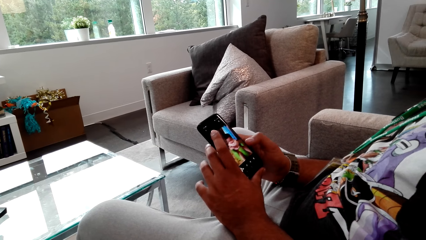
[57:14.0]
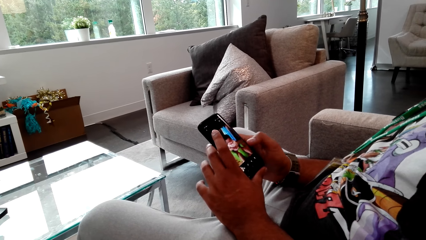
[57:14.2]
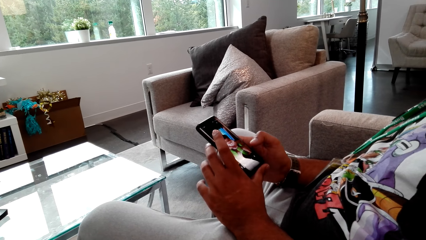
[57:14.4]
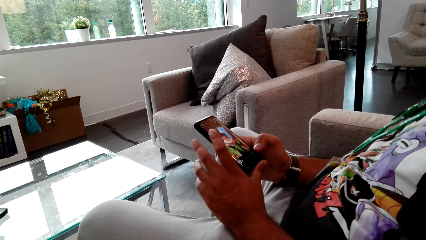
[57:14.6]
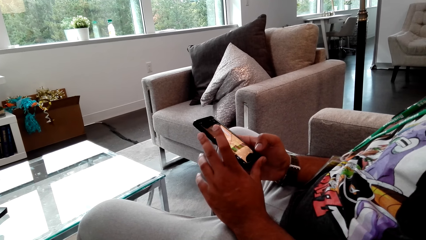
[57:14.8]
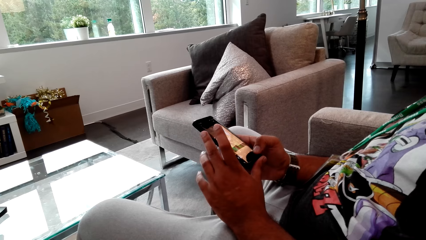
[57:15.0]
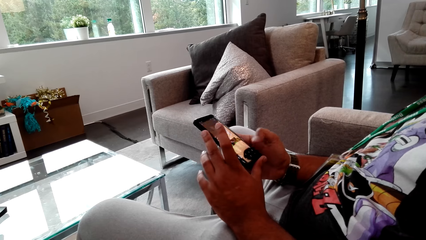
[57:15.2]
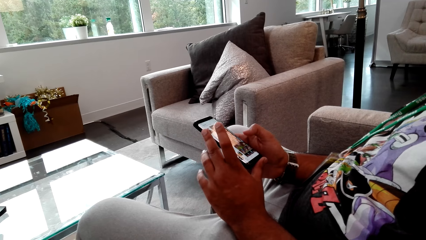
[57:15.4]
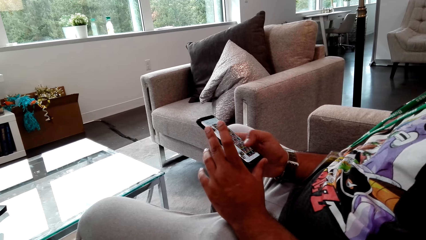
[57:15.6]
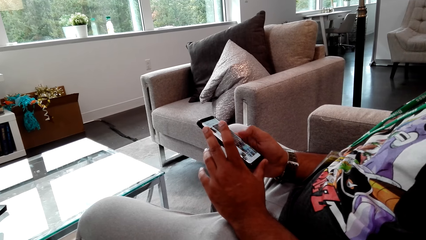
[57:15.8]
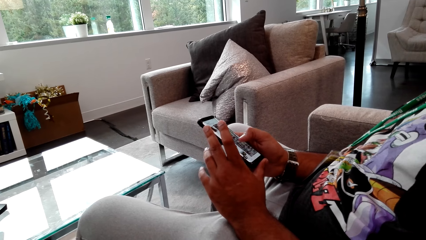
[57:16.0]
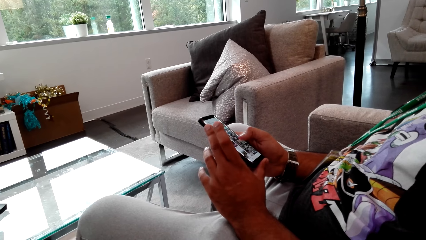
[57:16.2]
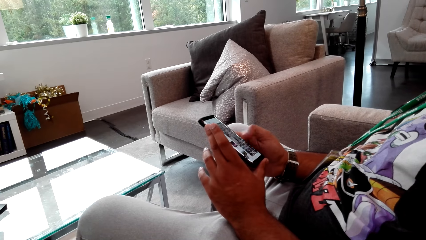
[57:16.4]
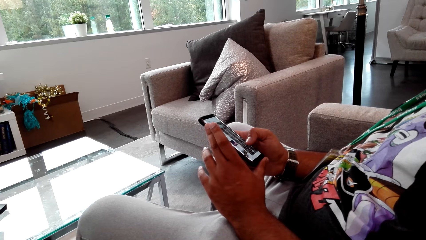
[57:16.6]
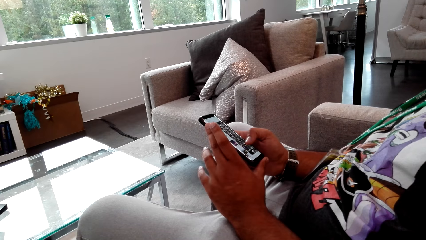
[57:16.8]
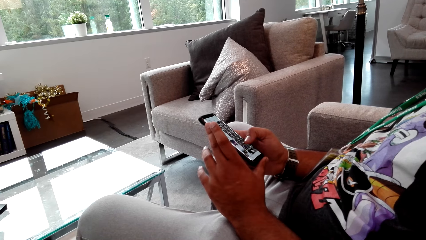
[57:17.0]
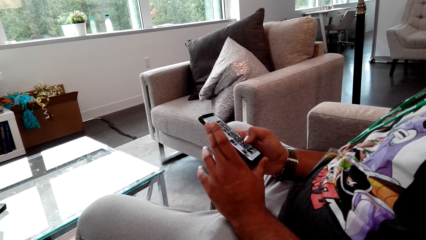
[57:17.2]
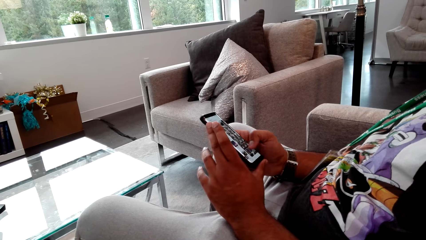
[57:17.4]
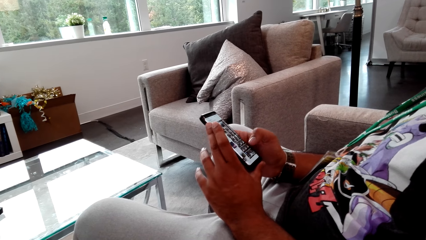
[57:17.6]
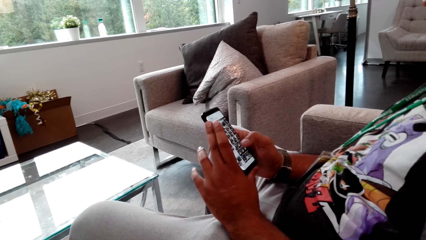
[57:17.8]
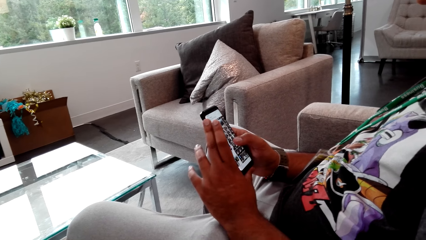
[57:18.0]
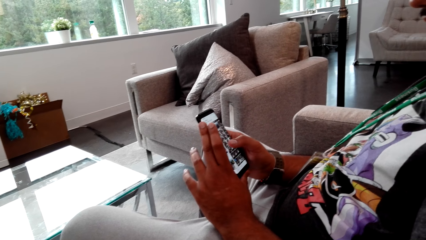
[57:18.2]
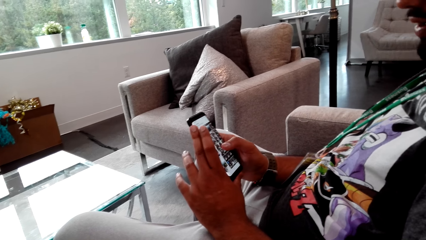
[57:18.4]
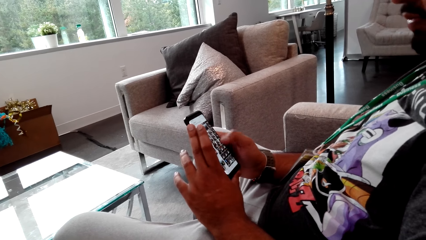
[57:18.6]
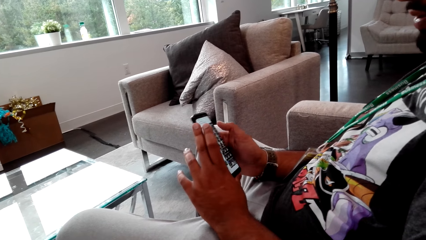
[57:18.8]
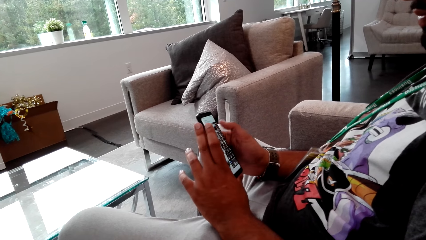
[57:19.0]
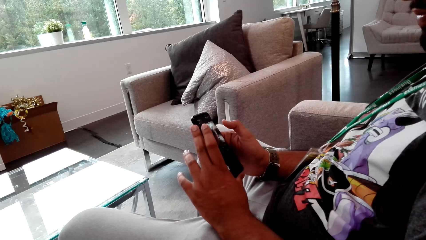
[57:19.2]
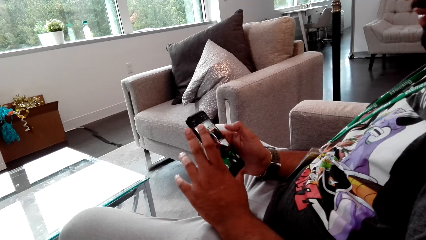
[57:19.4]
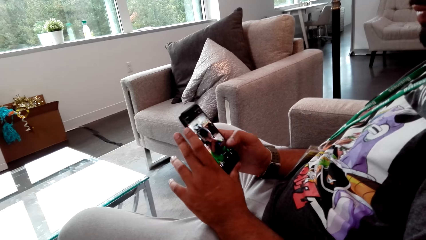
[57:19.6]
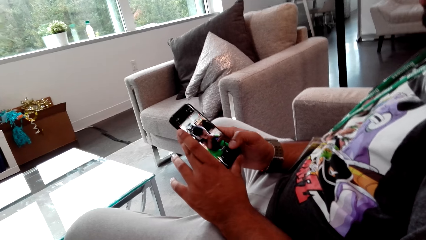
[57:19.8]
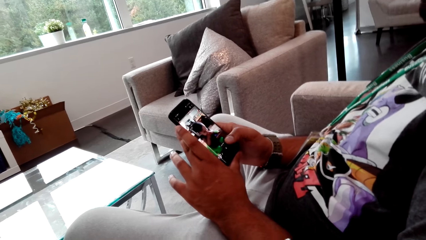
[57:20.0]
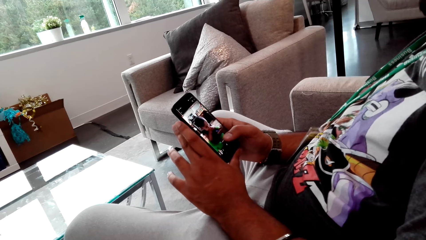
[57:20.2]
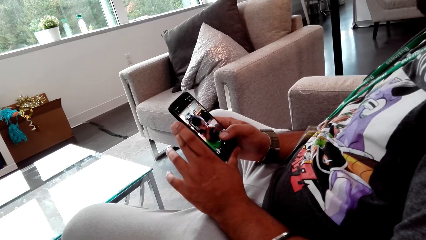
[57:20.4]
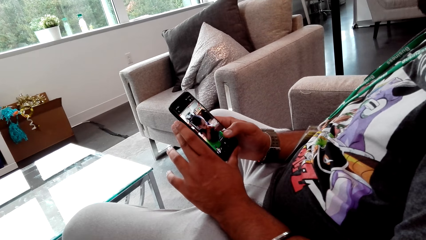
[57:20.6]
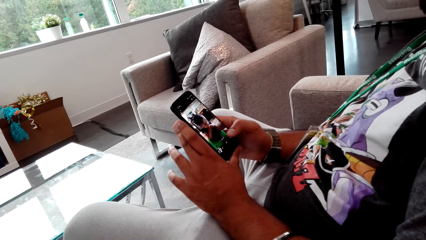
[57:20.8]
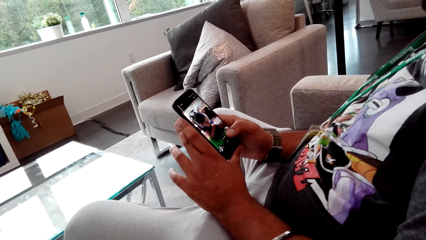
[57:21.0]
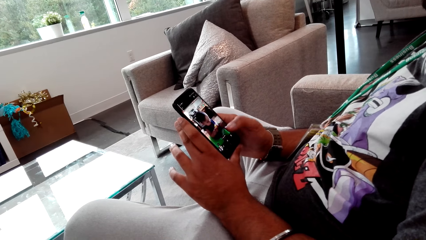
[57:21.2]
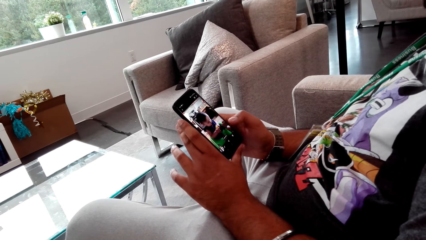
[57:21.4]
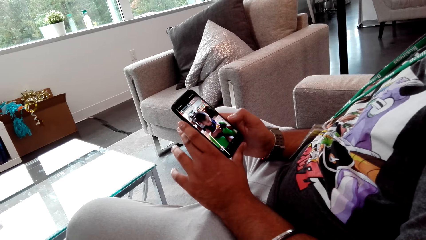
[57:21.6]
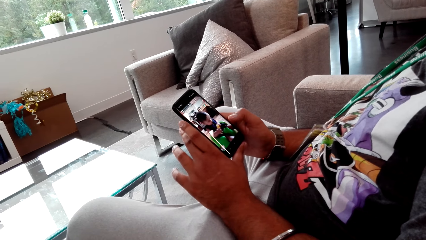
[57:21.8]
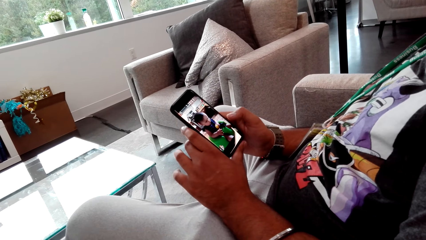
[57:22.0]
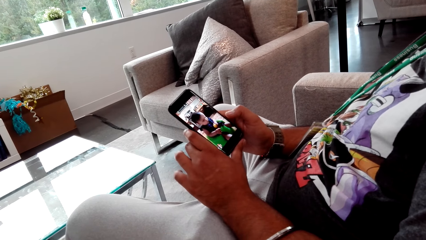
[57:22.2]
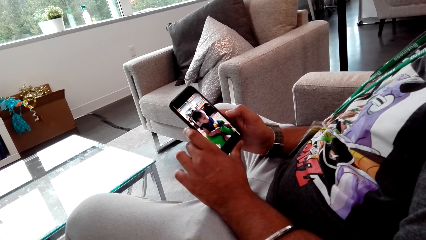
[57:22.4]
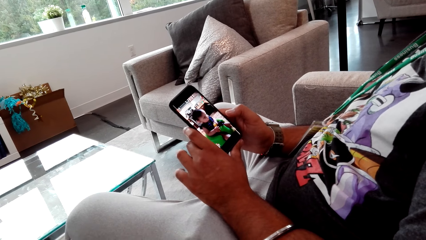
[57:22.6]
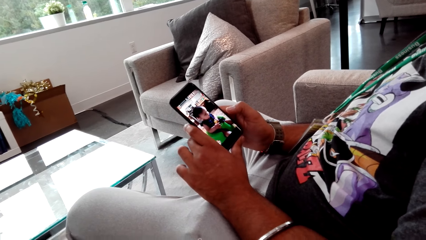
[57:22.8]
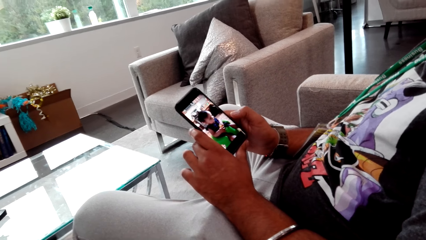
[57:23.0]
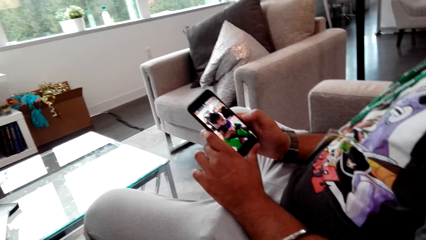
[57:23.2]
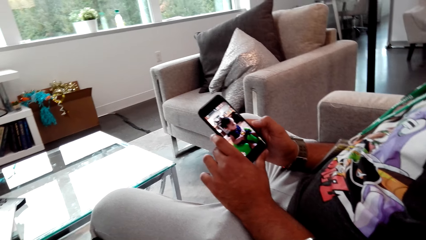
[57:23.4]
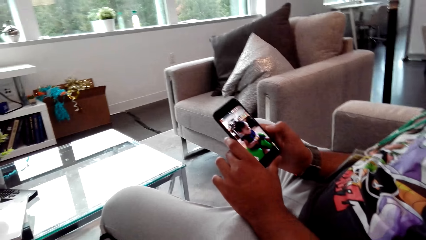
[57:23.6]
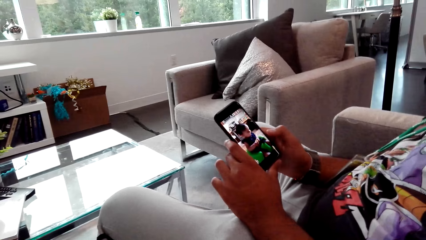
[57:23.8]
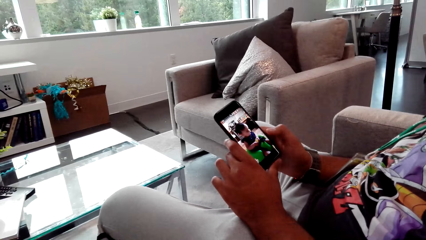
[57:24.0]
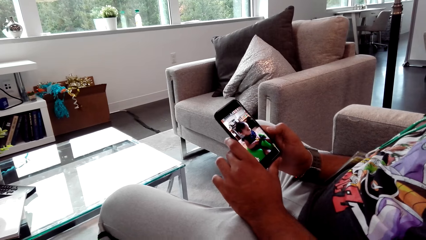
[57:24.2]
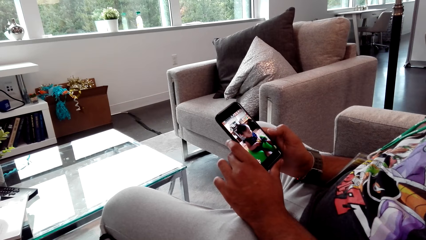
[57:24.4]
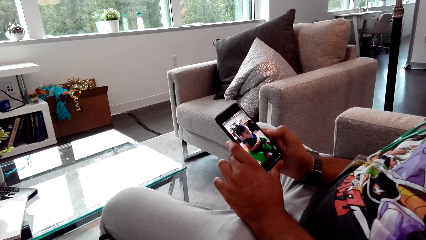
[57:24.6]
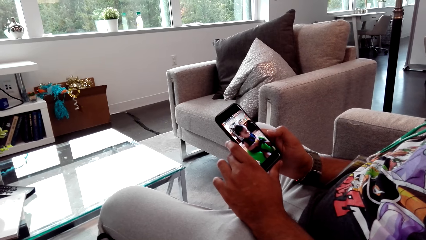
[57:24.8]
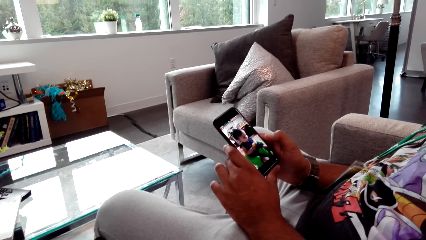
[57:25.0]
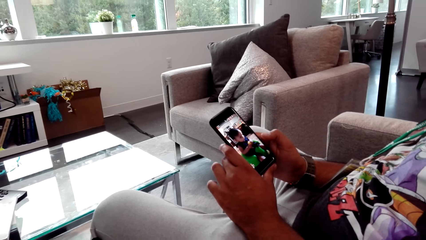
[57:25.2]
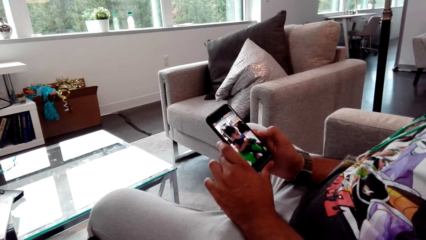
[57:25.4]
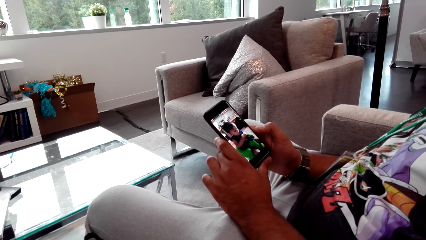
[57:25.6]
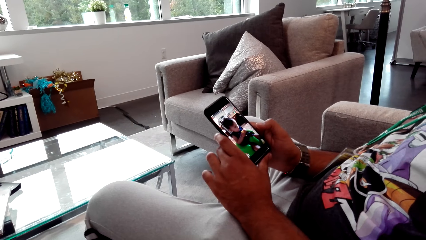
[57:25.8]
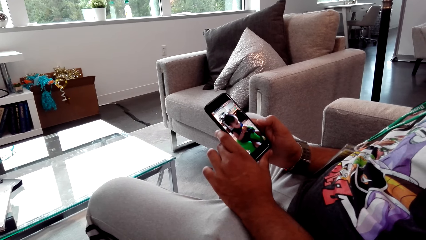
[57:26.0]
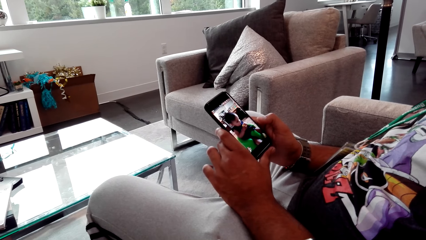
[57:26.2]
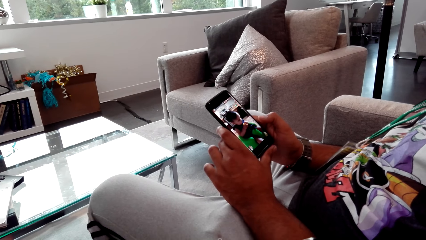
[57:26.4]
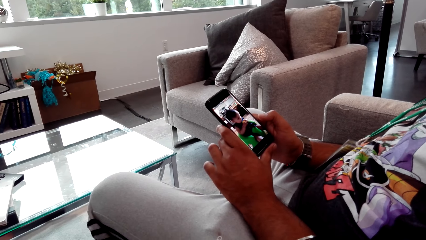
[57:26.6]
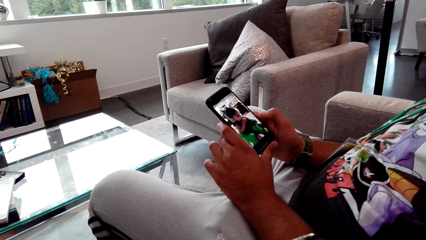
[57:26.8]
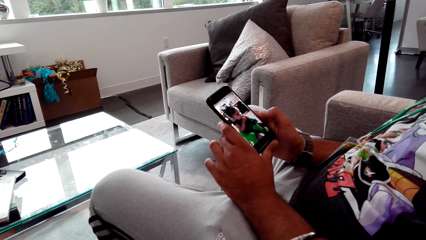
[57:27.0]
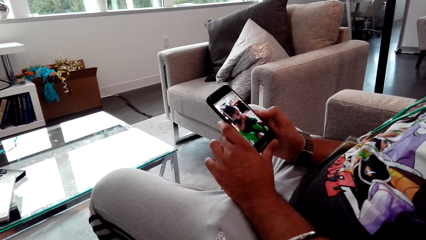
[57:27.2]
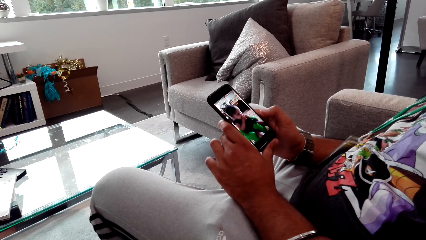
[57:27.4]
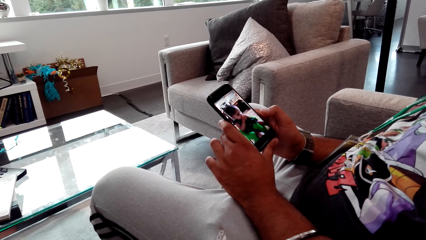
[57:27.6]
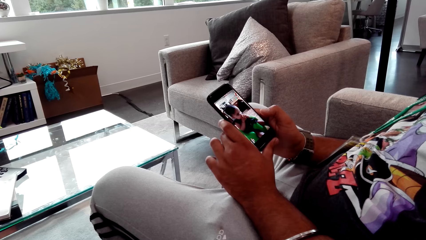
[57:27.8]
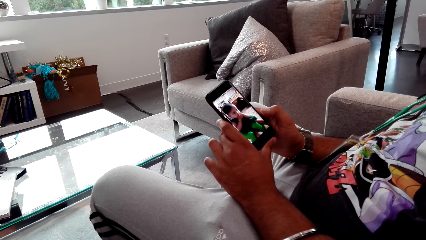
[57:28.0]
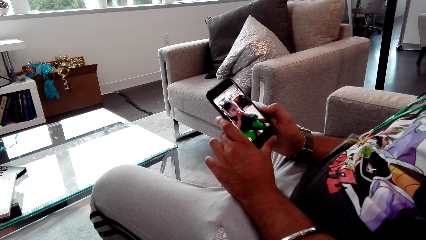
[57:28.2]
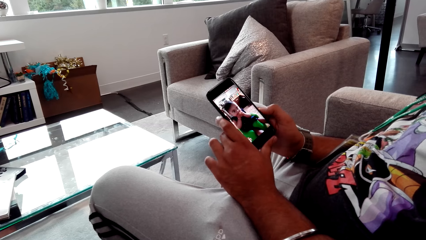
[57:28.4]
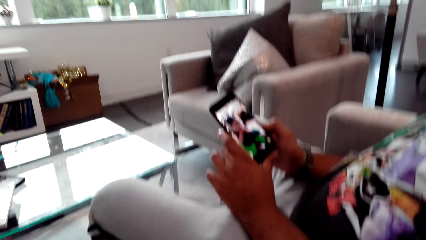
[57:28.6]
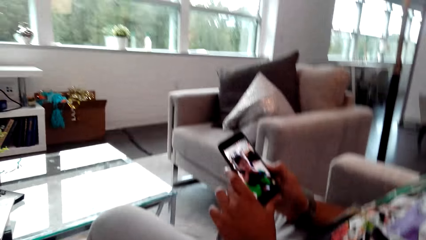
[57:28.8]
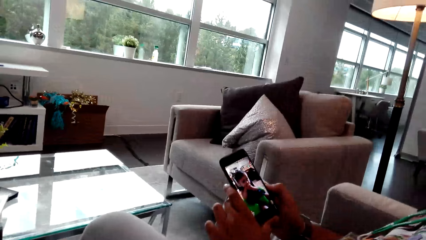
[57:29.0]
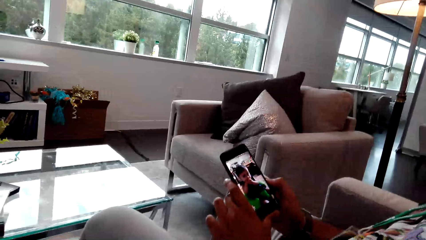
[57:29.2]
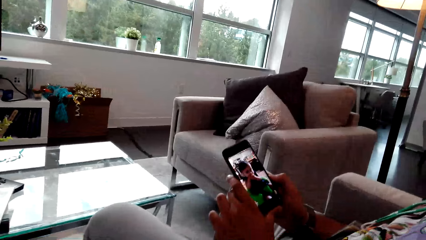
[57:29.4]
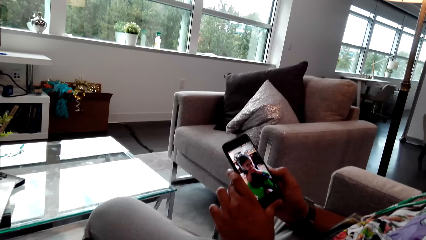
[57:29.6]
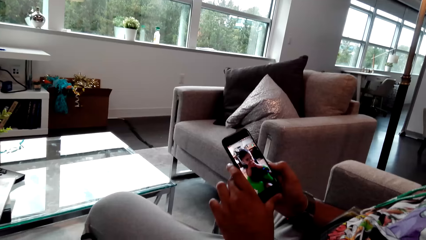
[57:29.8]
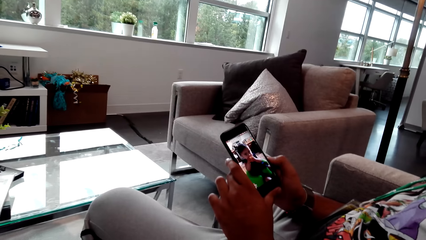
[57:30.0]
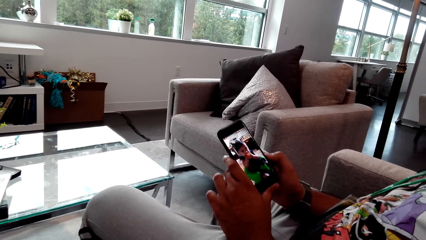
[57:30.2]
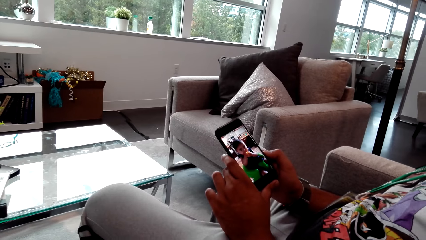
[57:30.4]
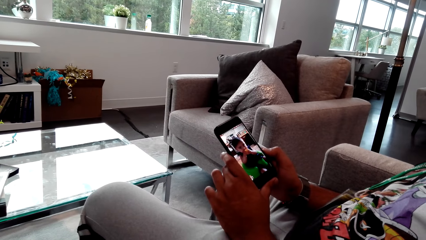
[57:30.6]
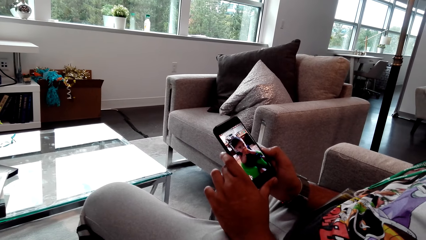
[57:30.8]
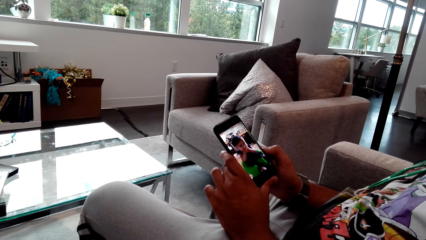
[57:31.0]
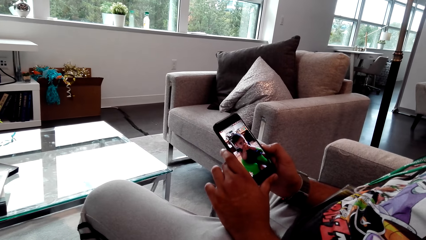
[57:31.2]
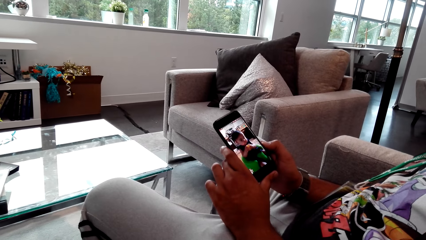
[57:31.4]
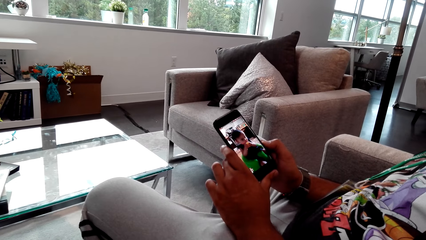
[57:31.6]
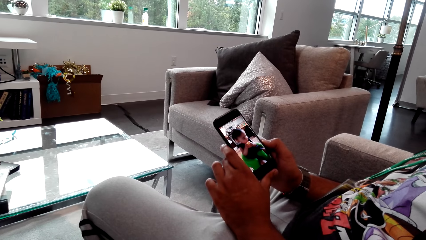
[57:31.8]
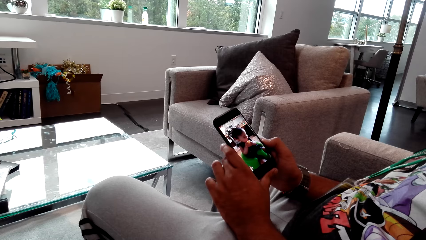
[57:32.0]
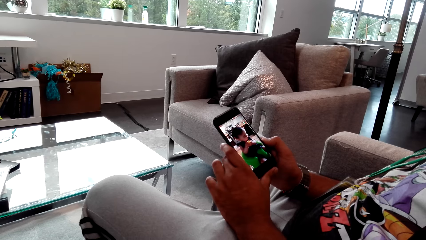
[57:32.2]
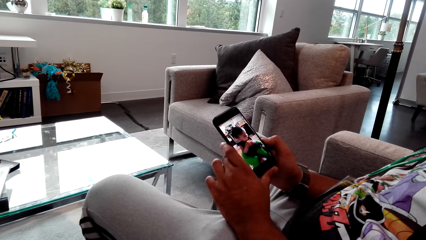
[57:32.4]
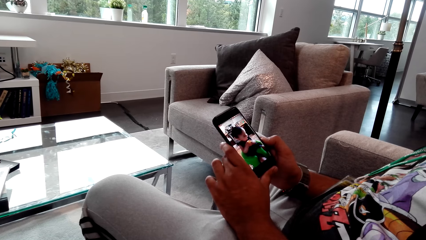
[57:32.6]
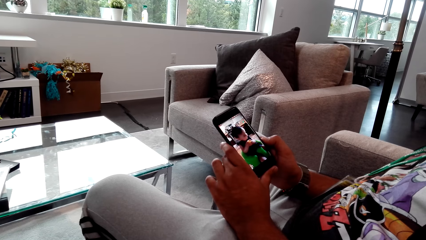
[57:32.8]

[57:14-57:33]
A man taps the phone with his right hand. The man scrolls the photos in the phone and taps at the video in the phone. The man talks to the camera wearer. The man watches a video of a baby in the phone with the camera wearer. The man talks to the camera wearer. The man watches the phone video with the camera wearer.
